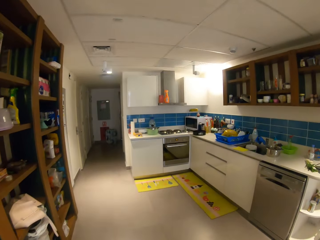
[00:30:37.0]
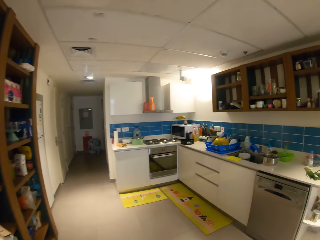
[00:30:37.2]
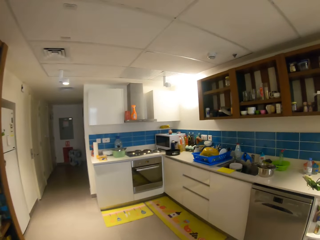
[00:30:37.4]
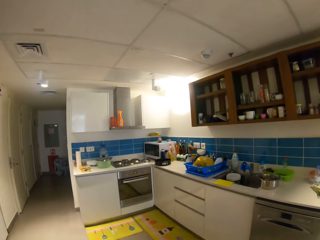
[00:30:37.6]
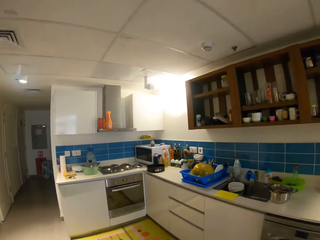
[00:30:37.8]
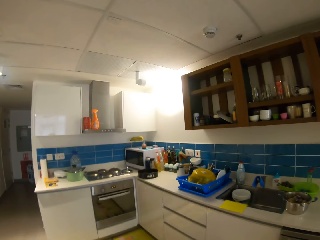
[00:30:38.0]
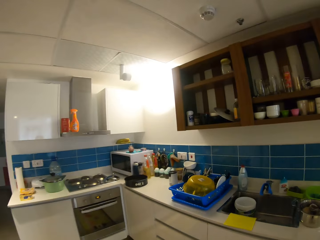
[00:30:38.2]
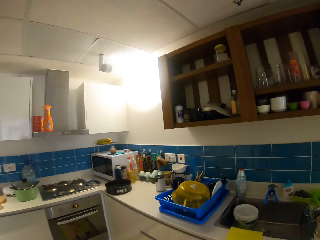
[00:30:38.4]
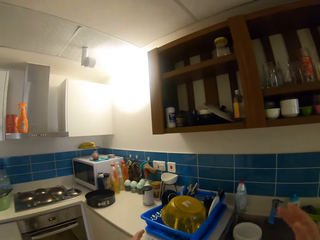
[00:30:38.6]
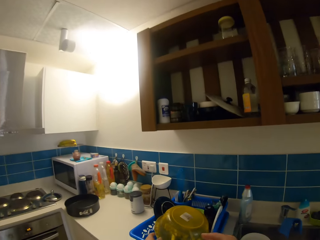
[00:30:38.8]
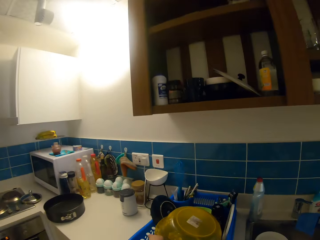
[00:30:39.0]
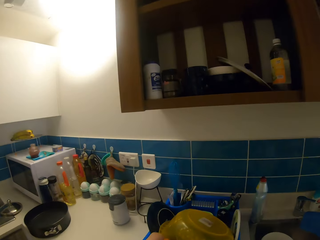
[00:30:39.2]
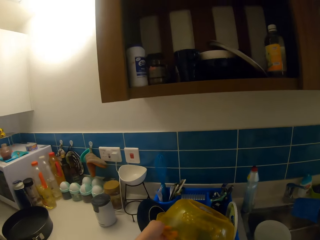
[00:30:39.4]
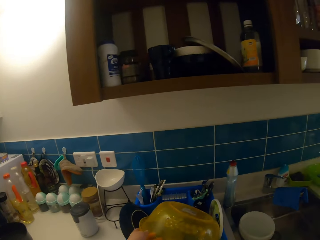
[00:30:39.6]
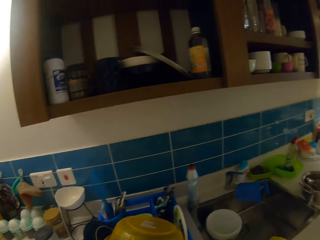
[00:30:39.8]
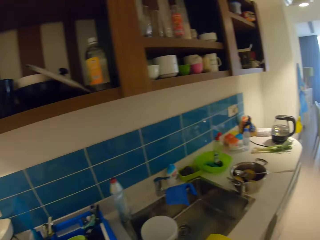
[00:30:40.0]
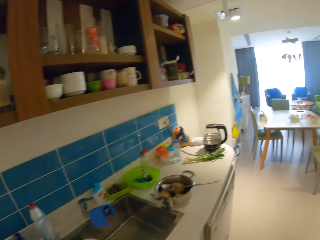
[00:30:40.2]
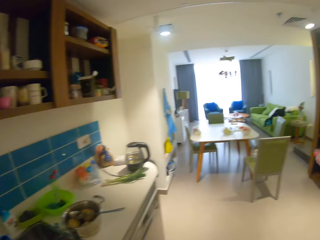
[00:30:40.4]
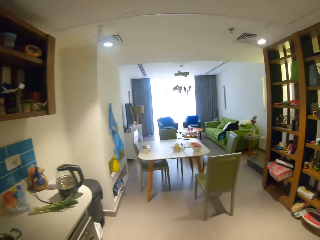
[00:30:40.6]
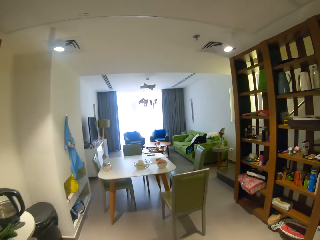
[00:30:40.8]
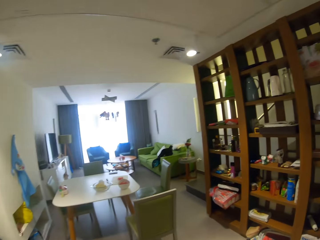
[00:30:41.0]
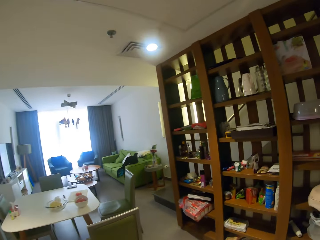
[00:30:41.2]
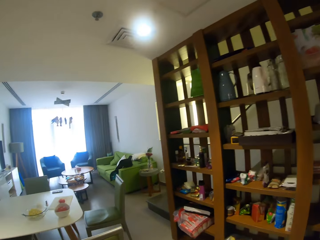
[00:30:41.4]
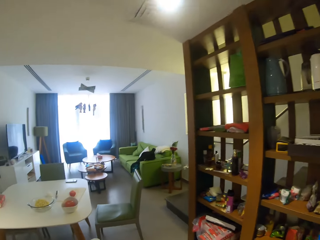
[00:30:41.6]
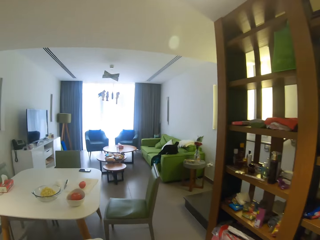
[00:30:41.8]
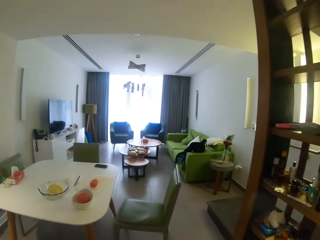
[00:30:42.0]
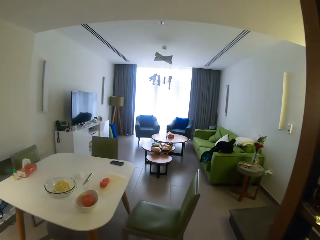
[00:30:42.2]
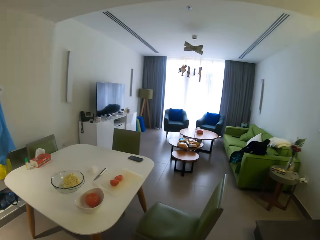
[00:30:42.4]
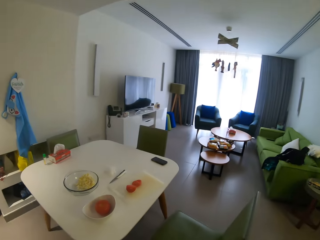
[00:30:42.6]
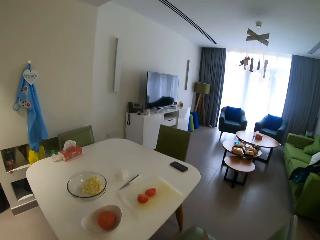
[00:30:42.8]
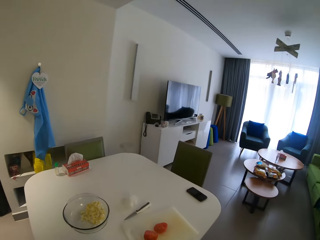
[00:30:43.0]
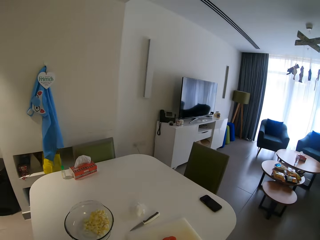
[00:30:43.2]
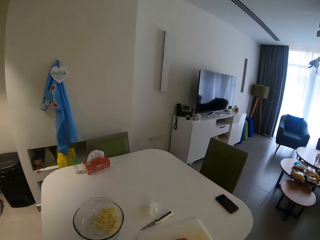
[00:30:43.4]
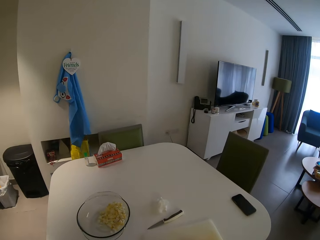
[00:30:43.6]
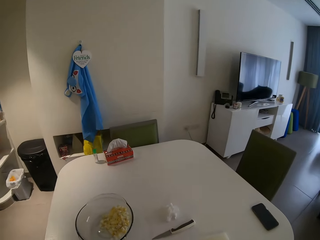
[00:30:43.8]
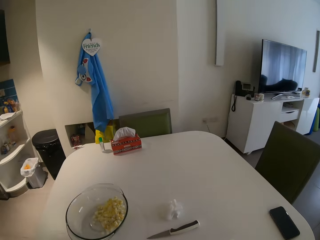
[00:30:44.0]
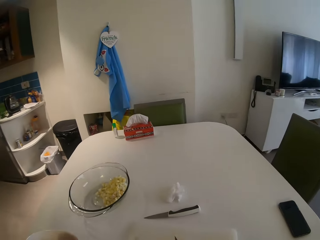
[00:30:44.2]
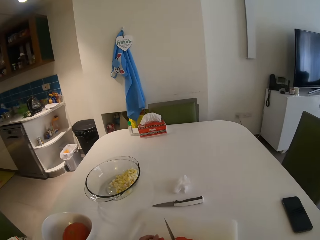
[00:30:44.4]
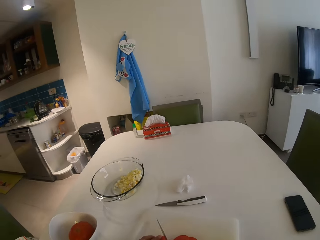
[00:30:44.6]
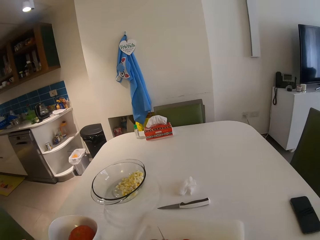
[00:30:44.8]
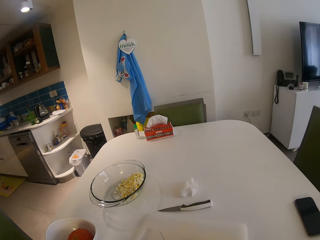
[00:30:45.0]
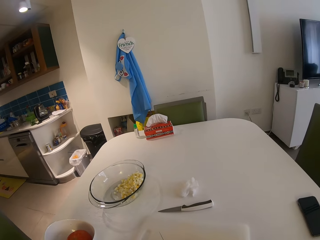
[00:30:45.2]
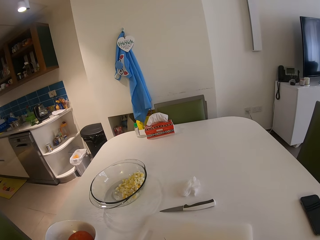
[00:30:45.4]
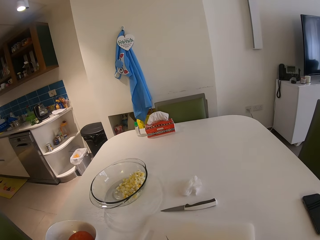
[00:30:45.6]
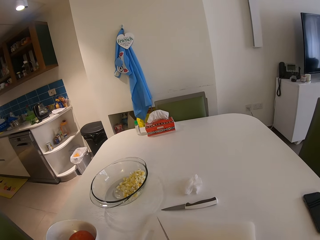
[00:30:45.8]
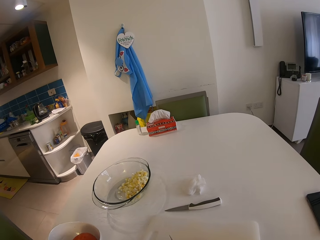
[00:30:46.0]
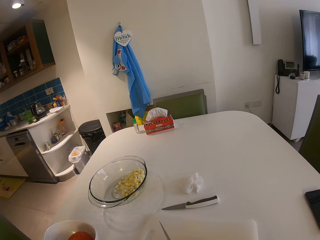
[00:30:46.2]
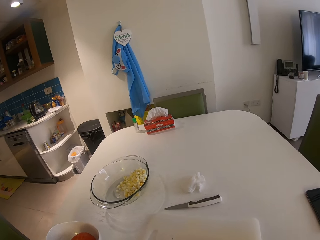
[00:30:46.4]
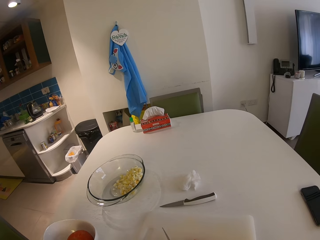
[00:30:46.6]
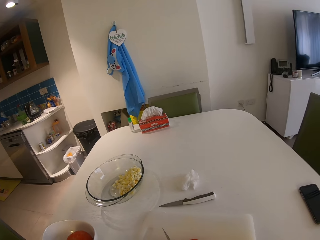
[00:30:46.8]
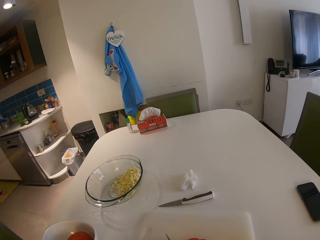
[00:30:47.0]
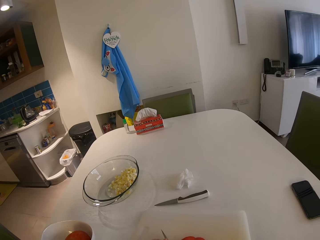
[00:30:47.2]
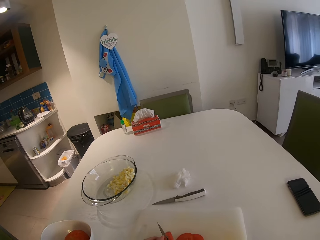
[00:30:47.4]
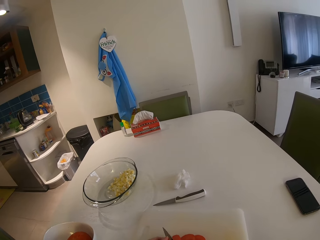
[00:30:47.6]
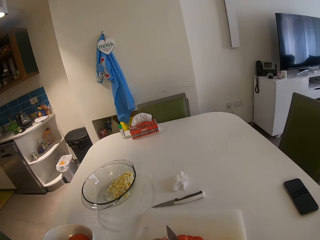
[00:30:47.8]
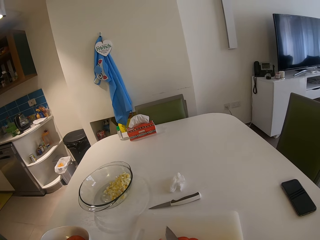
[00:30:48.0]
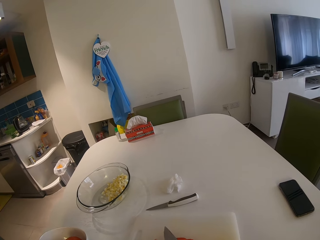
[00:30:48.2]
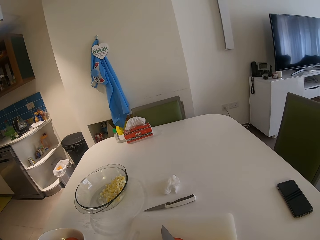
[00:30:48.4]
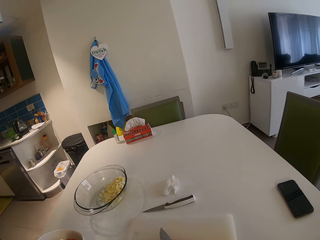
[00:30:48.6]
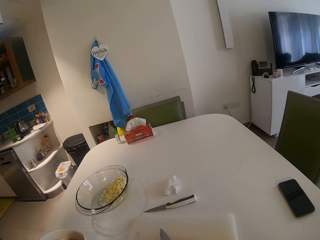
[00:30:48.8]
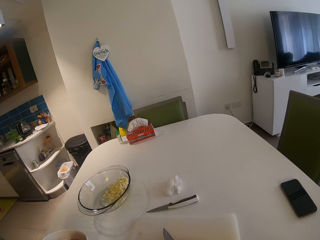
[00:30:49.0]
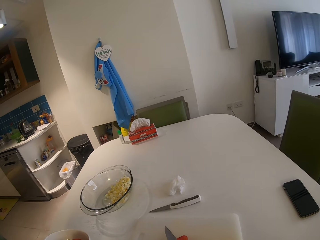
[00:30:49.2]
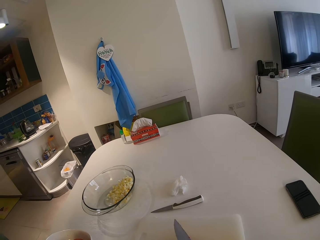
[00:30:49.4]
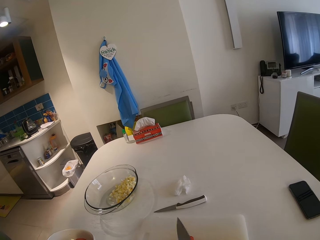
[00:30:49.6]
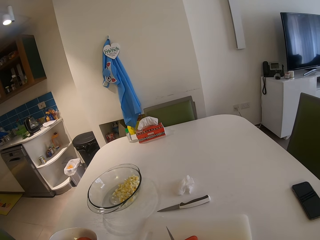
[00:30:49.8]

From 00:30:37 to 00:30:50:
The camera wearer moves a plastic bowl. She picks a knife from the sink with her left hand. She walks around the house. She sits on the chair. She slices the tomato on the chopping board with the knife in her right hand.

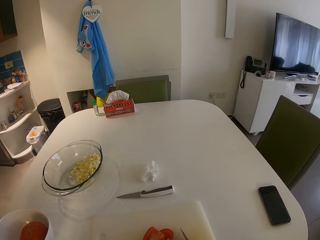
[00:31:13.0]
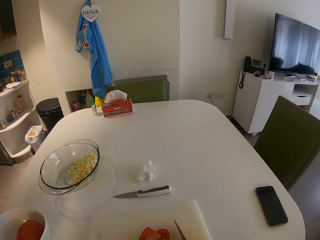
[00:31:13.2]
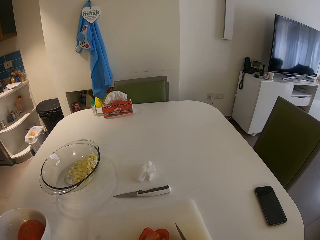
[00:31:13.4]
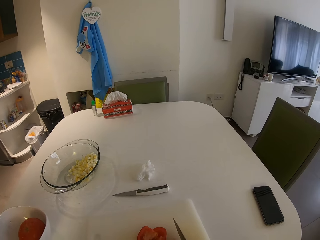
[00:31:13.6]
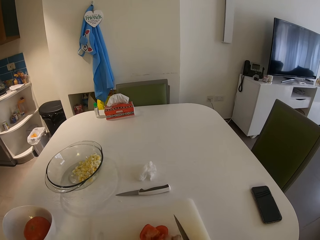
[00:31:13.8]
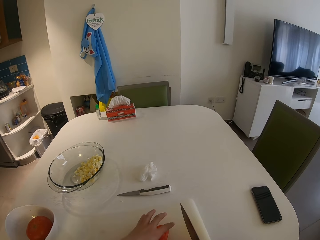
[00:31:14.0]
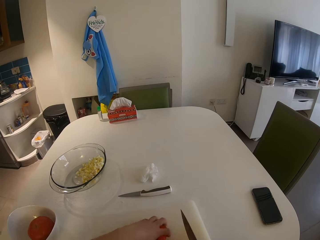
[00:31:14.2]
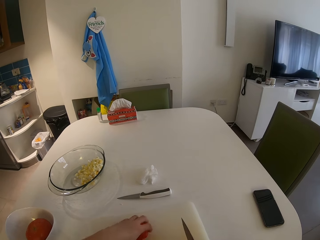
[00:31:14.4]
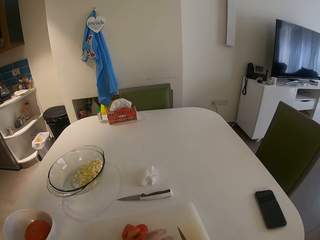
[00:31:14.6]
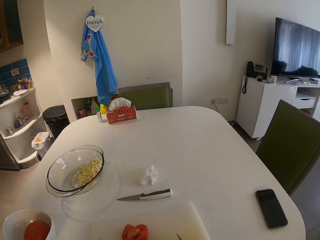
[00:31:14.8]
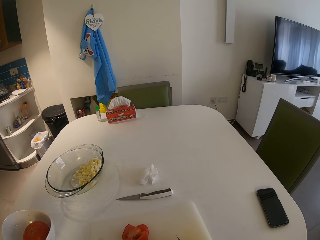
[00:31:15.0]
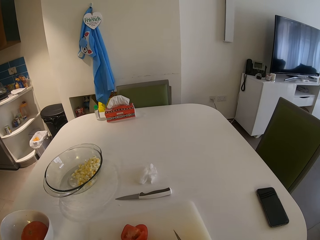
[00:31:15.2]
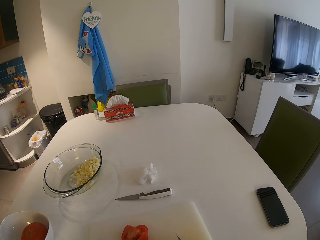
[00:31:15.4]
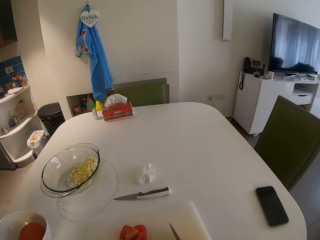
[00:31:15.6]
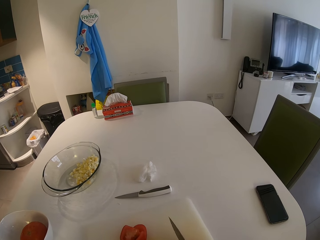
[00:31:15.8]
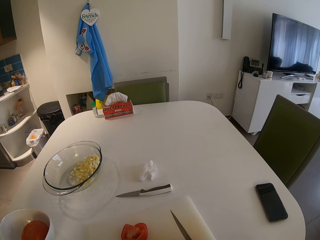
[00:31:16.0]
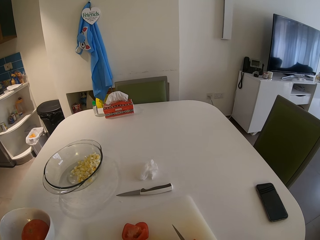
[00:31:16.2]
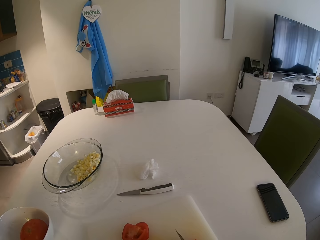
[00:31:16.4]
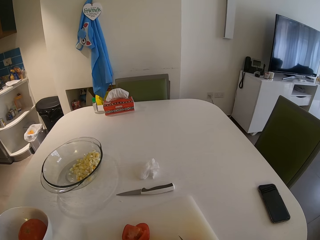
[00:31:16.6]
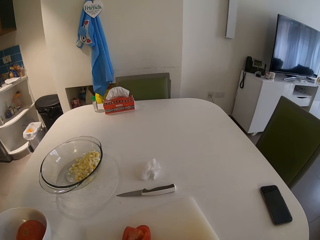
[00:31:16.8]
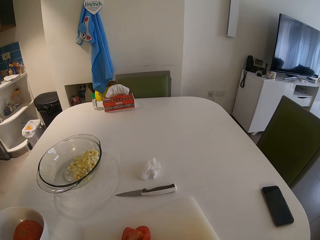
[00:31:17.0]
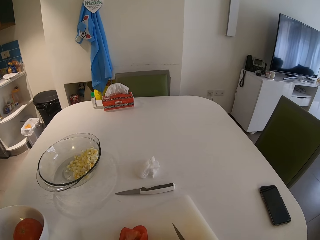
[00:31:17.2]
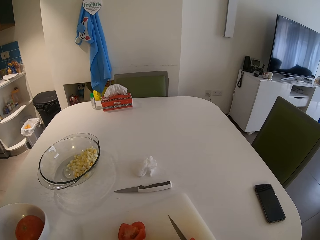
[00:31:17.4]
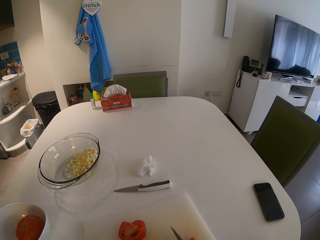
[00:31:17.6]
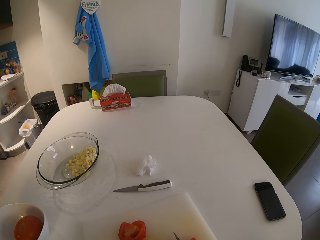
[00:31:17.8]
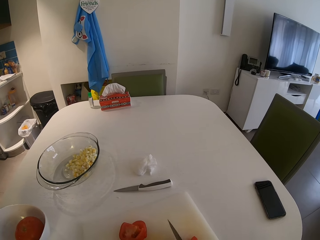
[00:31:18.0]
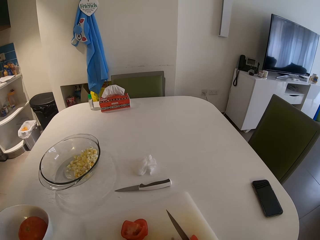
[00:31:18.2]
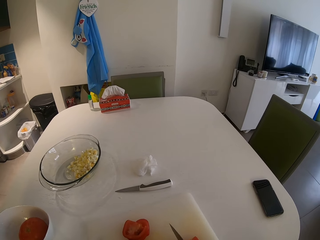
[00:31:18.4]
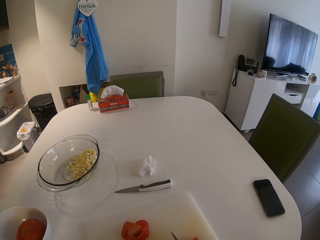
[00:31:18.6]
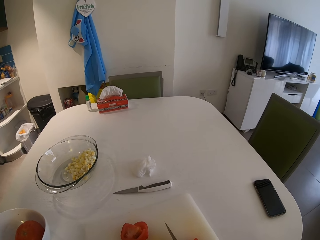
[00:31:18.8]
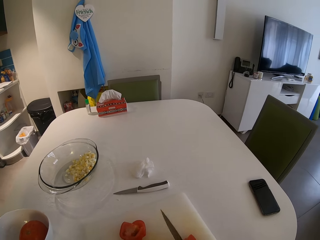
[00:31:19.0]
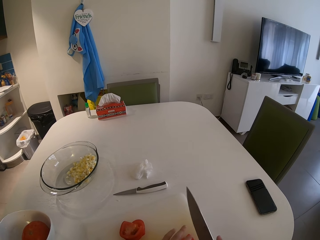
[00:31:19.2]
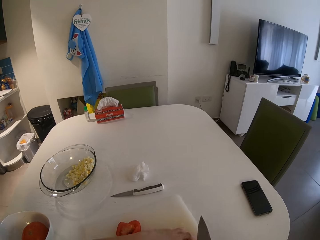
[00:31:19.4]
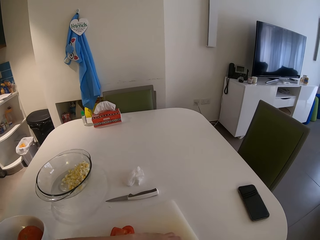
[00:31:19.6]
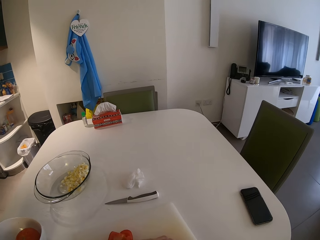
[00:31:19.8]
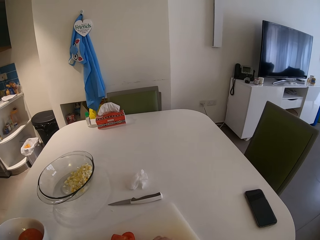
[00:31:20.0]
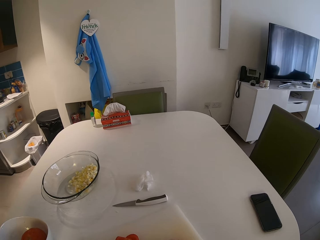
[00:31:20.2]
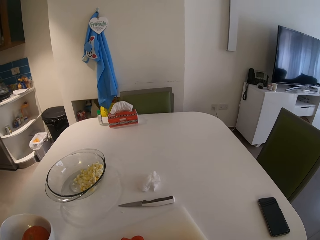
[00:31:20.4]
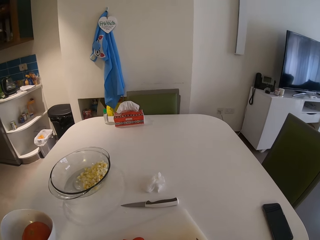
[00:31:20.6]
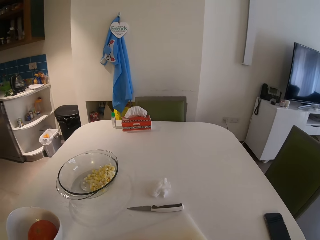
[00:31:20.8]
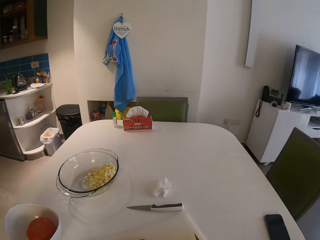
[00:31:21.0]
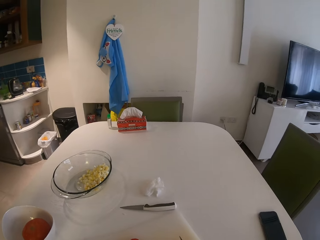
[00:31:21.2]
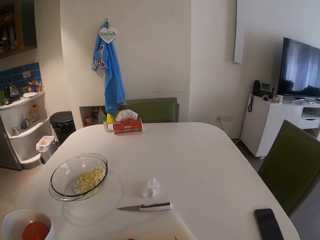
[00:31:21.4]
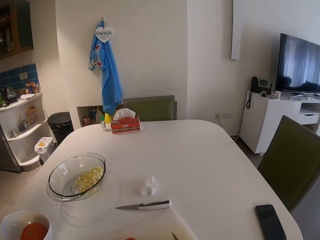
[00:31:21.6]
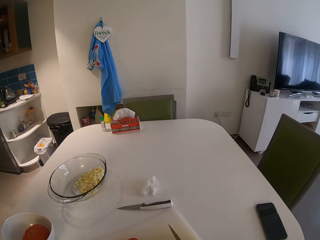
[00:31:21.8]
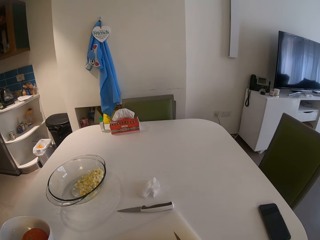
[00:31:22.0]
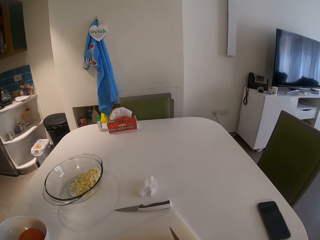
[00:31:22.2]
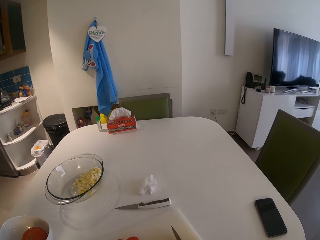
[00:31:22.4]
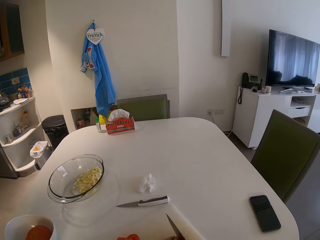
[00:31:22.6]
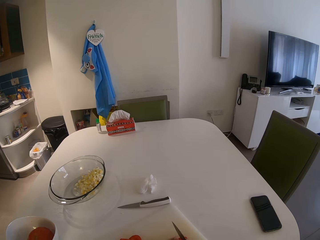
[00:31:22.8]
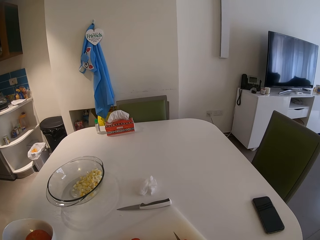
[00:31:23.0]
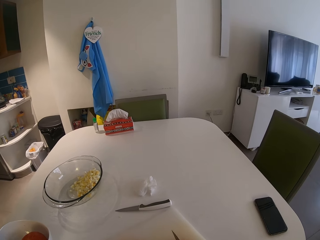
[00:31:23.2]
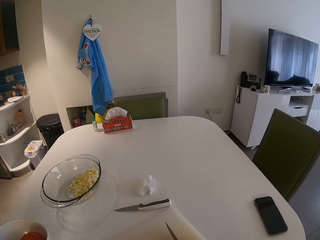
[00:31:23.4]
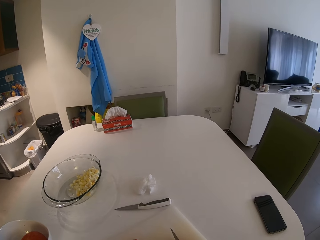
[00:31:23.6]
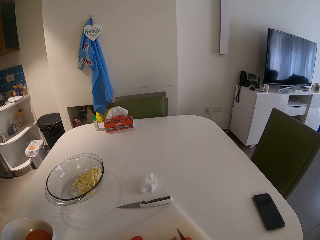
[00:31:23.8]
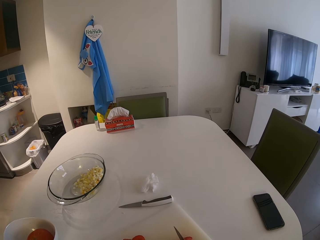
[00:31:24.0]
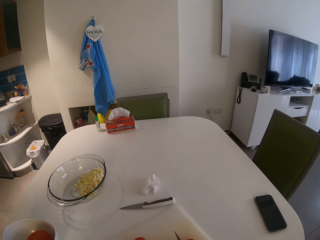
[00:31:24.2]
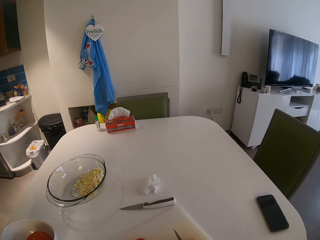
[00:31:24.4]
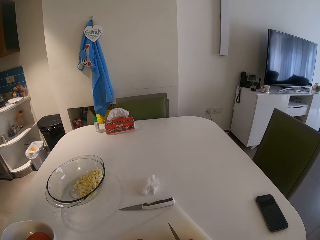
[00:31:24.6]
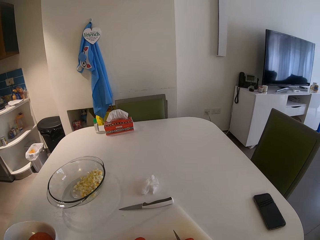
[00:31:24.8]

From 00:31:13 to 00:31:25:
The camera wearer moves the pieces of tomato on the chopping board. They chop the tomato on the chopping board. They sing along to the music.
